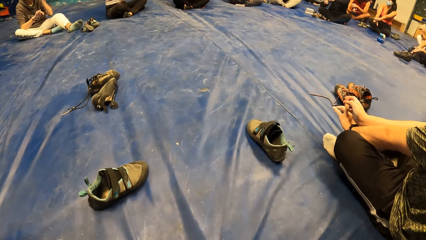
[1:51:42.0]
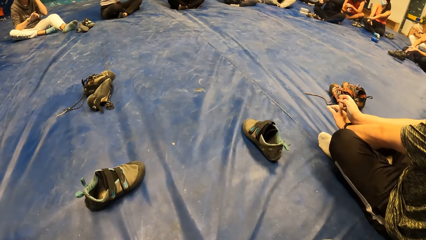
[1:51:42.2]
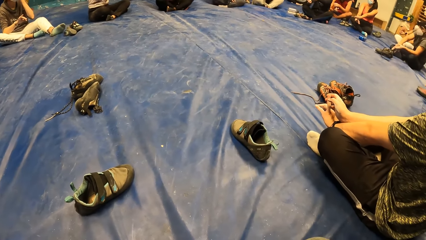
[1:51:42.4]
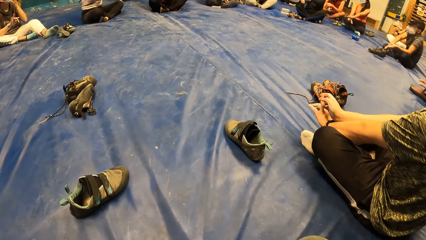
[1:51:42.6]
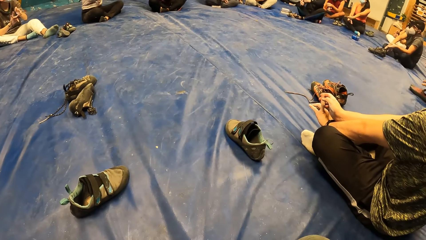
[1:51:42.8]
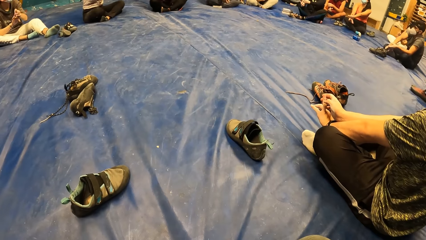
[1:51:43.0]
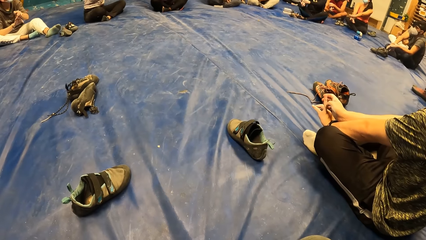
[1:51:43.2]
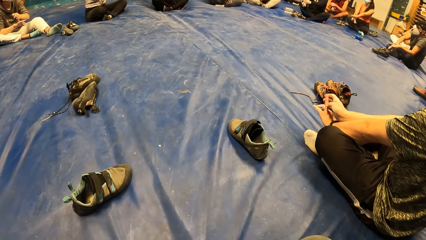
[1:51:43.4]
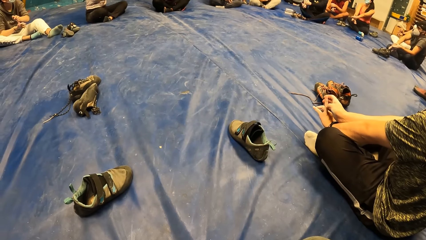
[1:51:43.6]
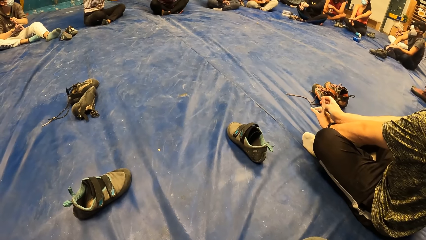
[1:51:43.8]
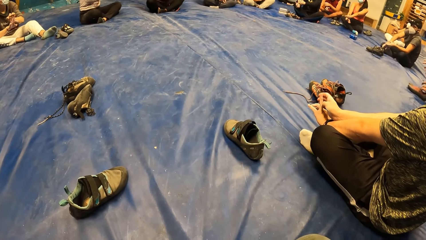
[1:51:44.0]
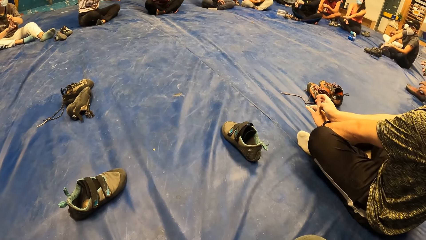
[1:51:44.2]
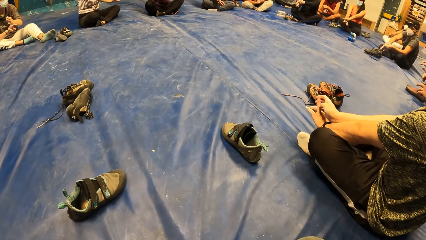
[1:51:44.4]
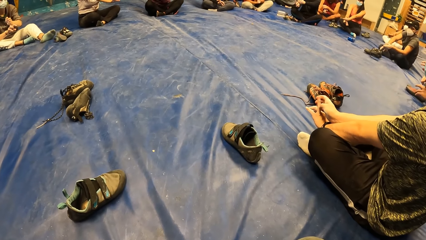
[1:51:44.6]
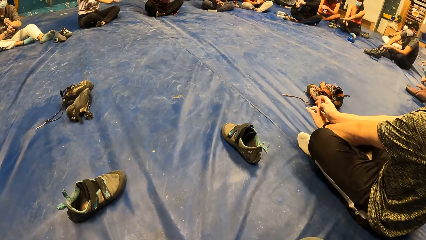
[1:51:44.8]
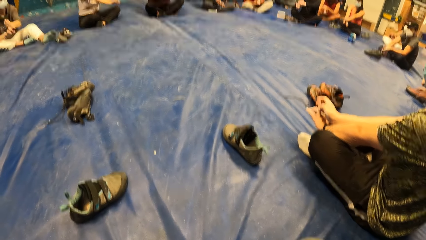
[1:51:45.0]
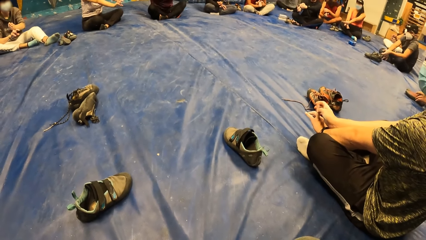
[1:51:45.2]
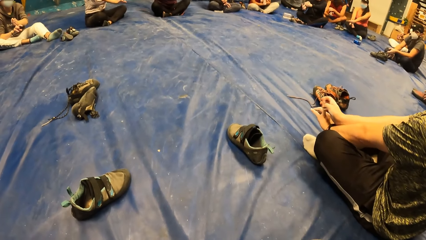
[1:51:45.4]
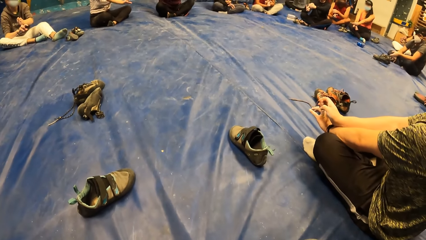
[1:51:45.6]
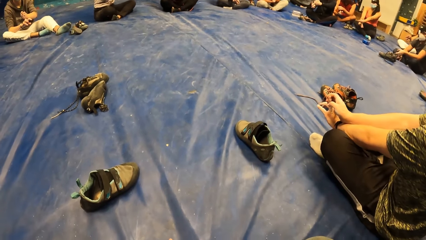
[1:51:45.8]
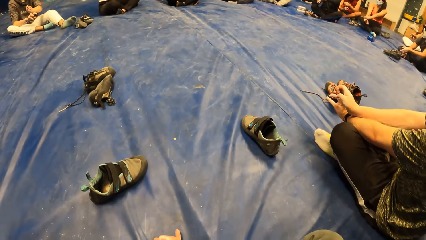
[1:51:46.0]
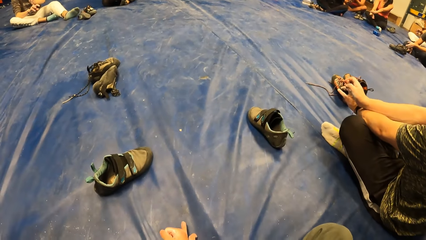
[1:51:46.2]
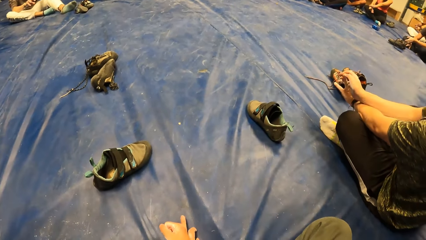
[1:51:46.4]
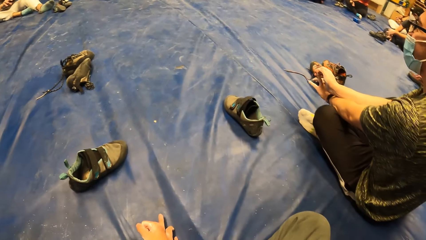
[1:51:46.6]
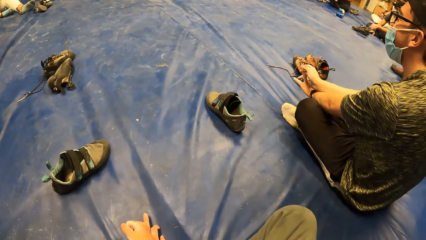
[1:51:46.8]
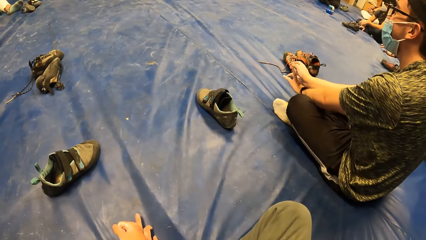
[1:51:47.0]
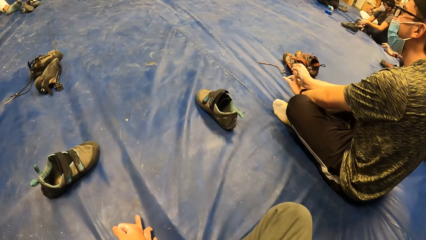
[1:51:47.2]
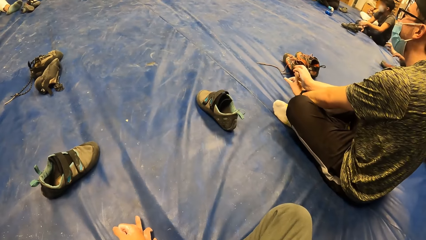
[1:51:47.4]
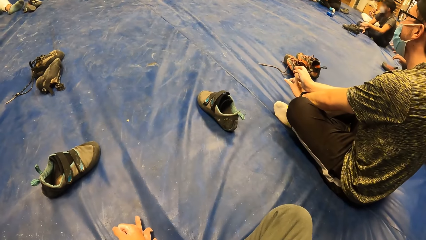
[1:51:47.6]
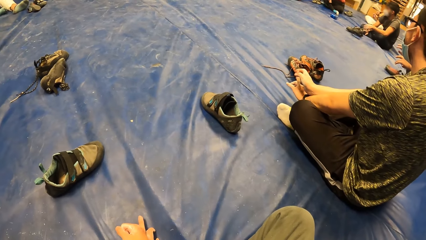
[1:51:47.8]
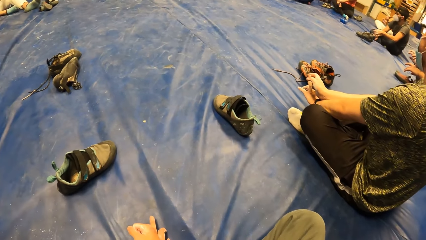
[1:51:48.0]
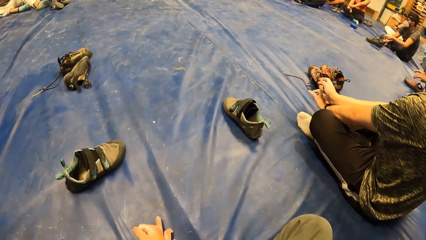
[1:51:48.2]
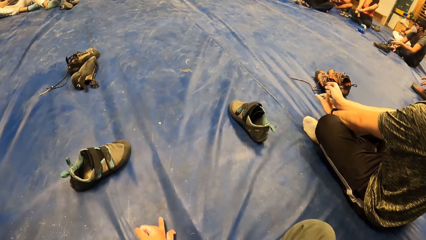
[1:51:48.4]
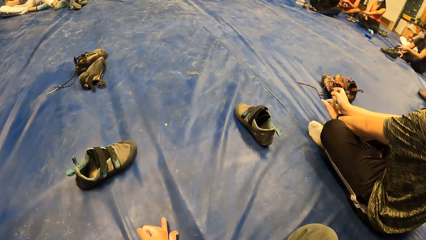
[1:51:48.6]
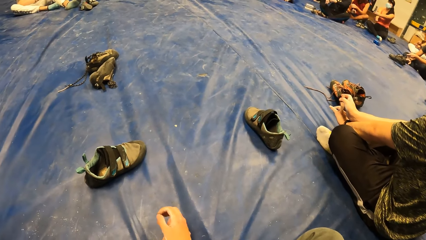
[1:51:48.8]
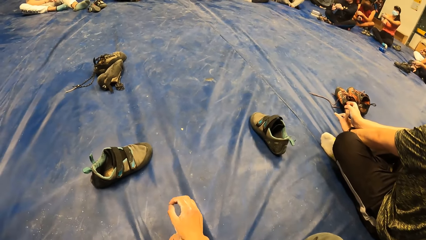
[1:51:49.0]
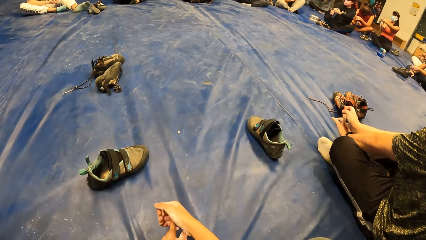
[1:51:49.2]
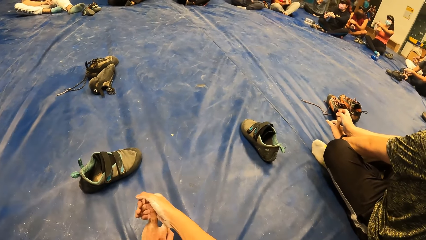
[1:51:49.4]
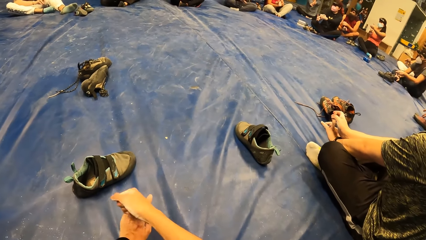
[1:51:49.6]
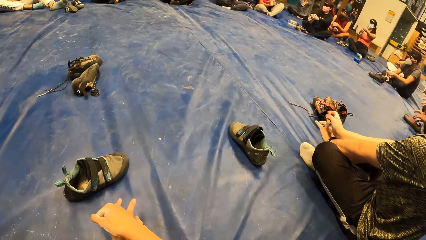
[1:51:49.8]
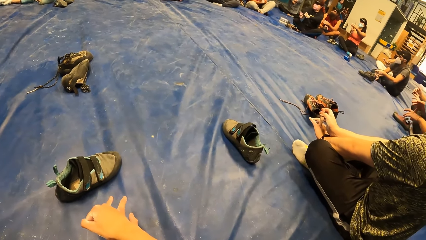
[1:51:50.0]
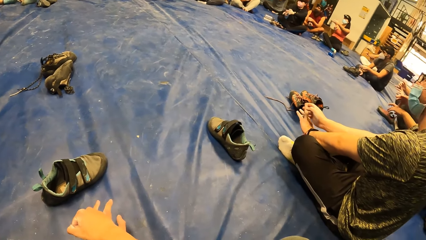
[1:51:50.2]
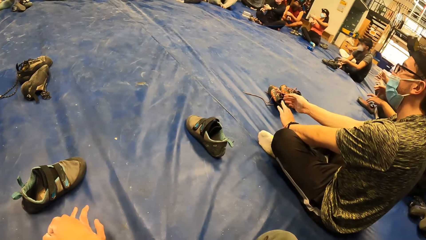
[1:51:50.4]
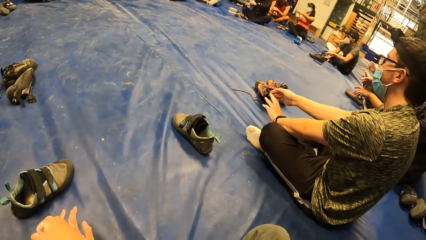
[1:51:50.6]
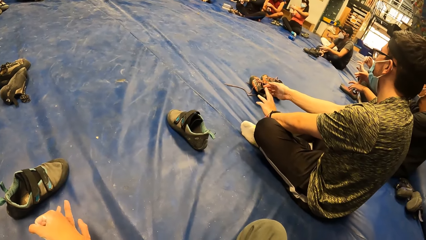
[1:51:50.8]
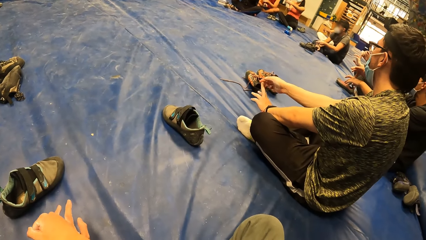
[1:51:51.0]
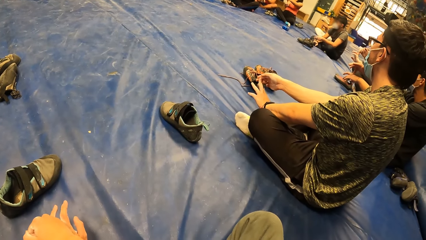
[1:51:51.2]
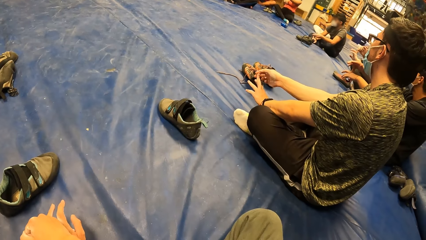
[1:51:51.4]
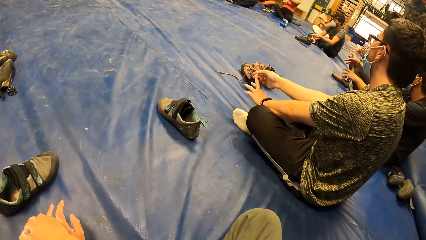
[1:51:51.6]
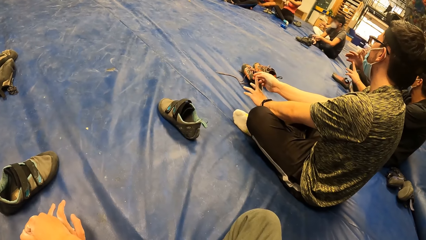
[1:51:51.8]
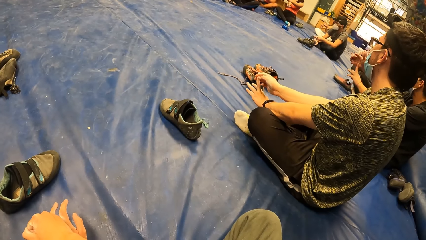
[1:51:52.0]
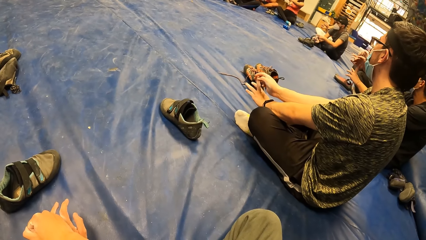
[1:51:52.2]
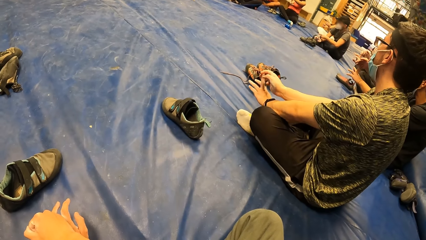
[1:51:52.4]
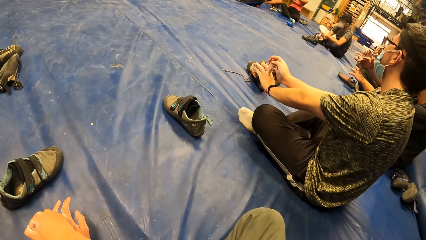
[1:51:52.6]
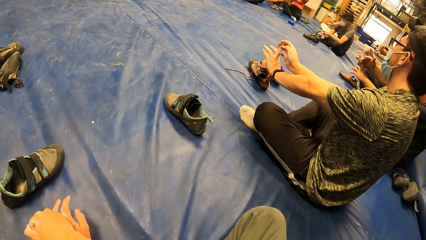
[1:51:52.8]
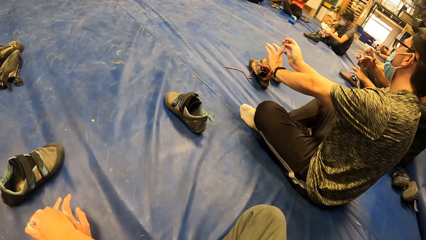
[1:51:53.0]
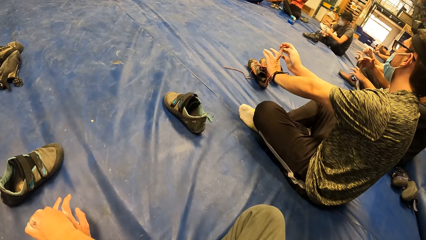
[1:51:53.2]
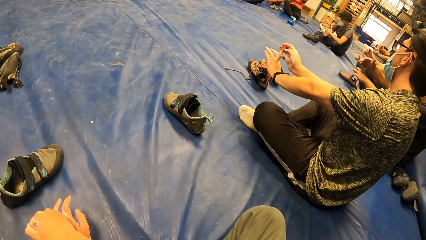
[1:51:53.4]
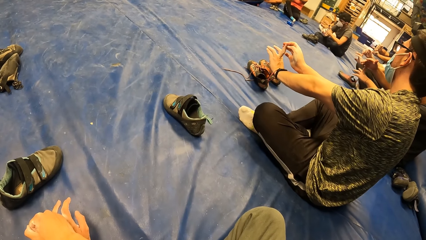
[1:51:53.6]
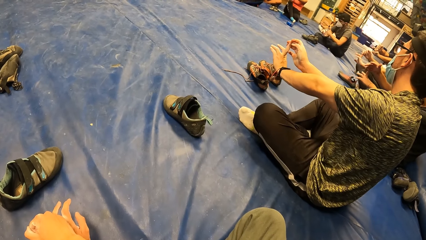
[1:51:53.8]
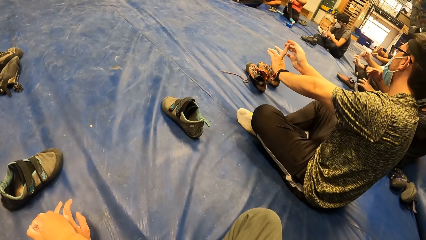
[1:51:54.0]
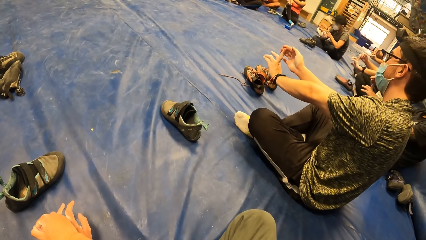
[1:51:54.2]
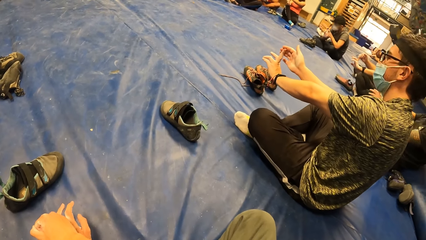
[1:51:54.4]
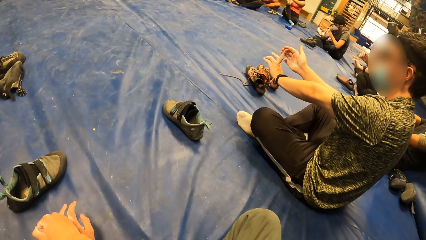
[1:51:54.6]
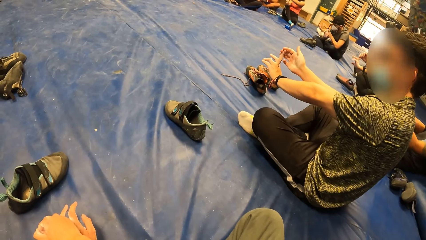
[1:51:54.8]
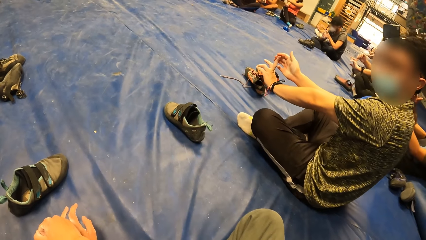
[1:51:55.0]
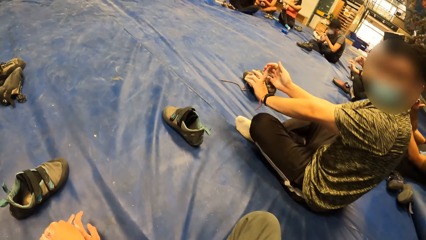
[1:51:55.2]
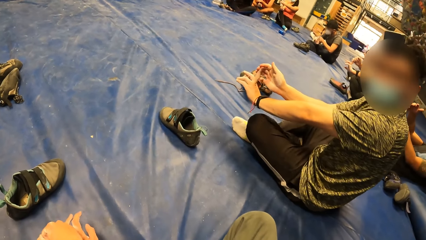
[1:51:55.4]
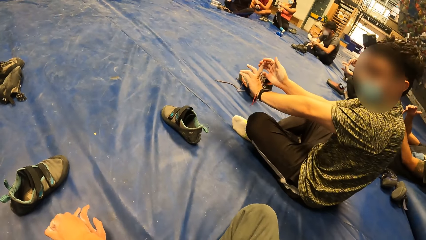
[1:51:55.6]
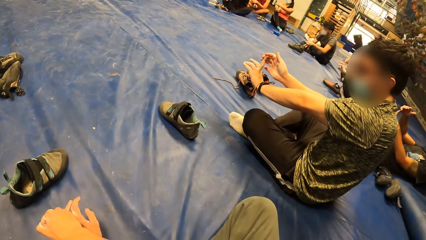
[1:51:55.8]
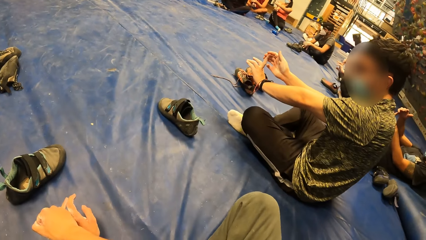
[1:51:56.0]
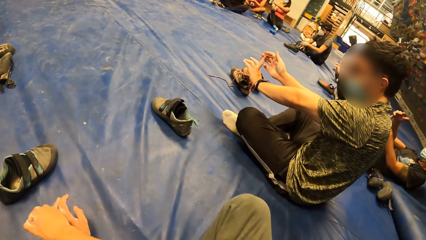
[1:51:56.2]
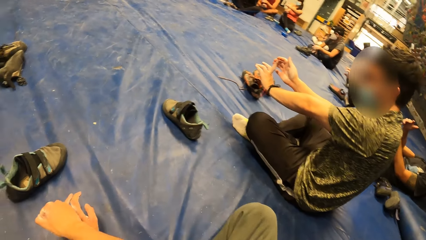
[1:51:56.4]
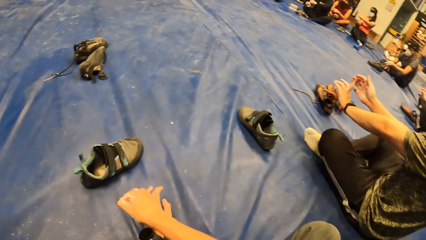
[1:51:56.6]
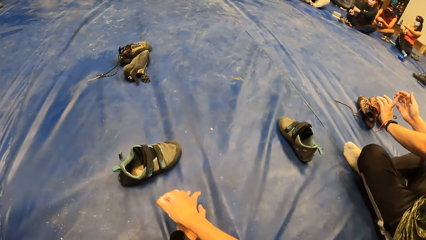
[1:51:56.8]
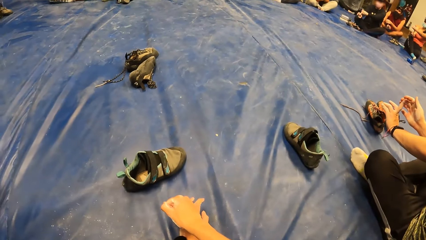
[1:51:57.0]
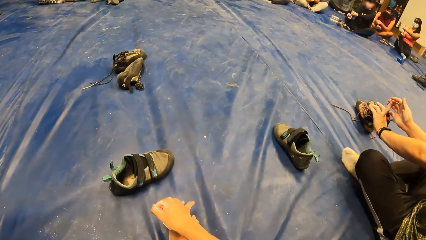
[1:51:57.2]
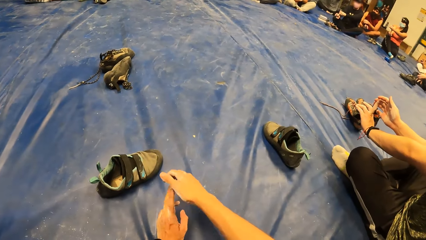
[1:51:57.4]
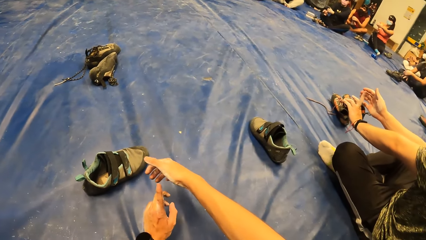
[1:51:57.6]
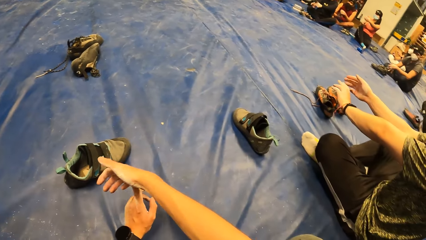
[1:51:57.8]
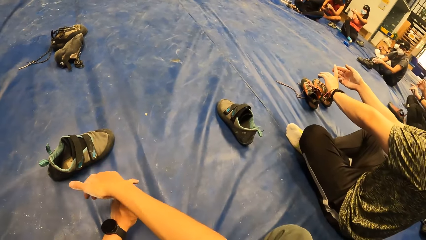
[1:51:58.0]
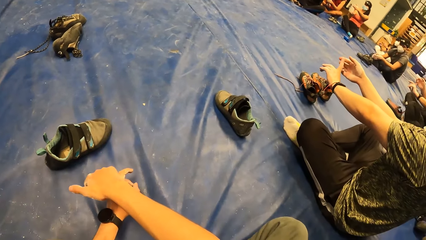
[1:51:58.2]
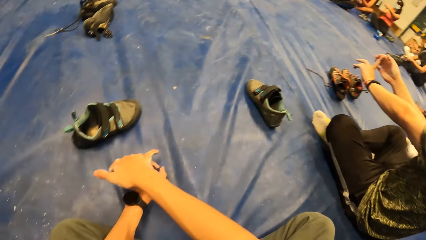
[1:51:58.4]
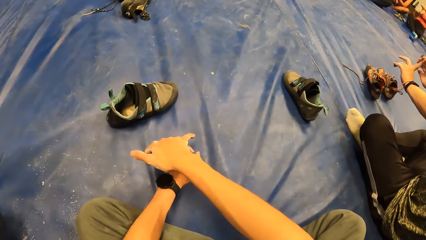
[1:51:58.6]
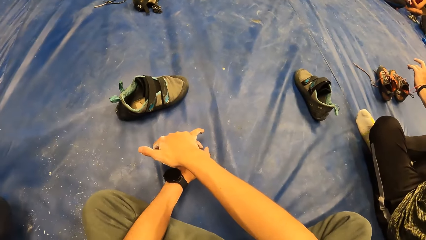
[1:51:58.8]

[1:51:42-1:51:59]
The camera wearer holds hands. The man stretches both hands. The man turns towards the camera wearer.
